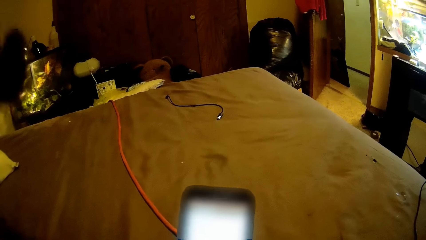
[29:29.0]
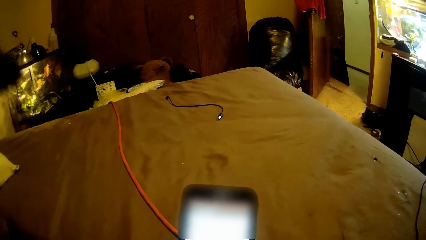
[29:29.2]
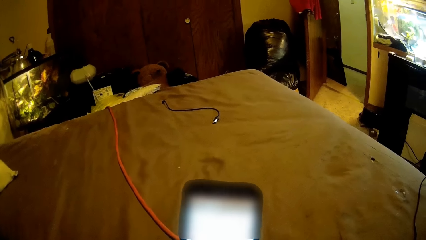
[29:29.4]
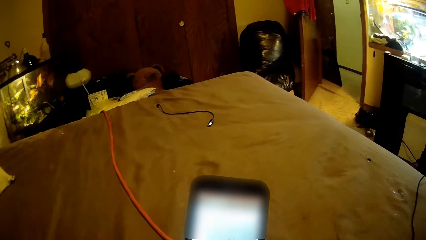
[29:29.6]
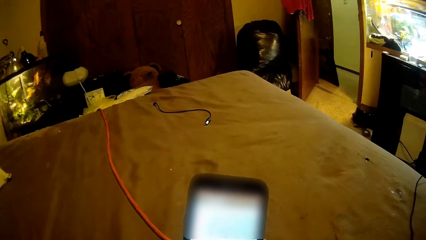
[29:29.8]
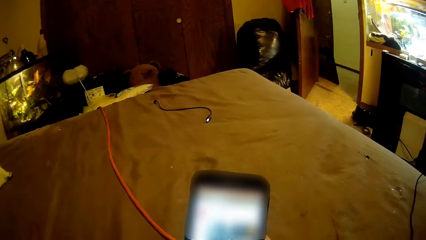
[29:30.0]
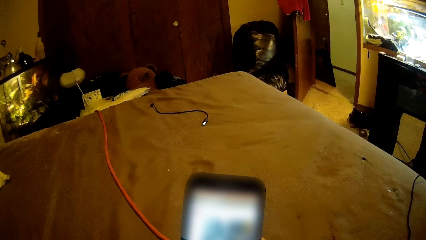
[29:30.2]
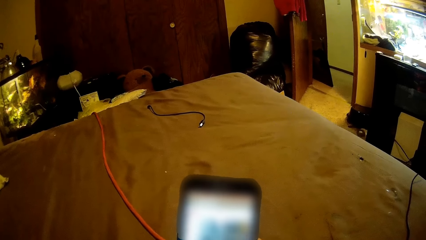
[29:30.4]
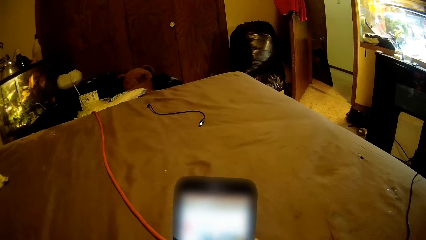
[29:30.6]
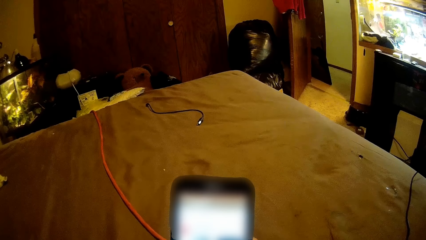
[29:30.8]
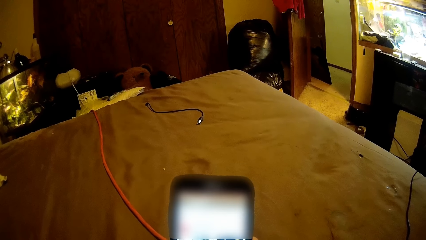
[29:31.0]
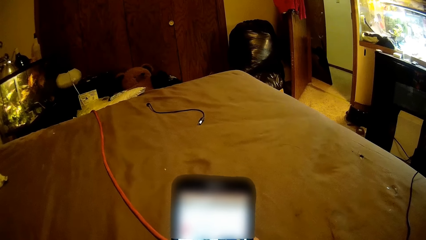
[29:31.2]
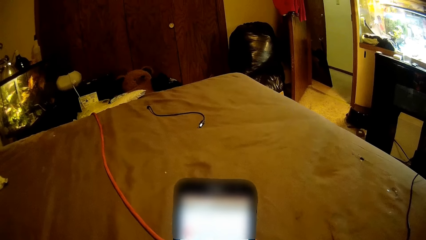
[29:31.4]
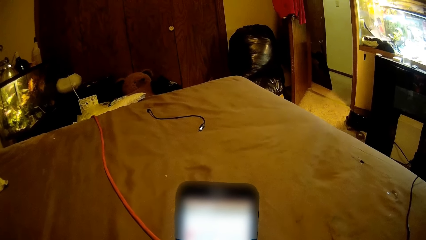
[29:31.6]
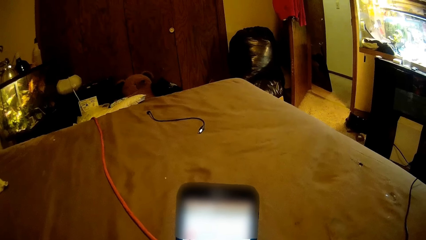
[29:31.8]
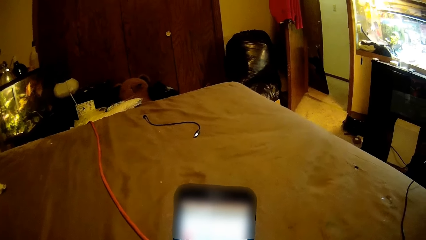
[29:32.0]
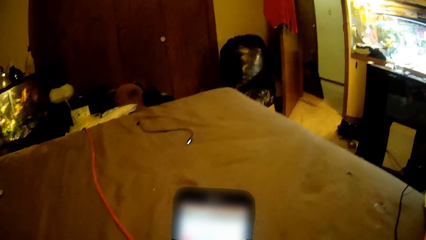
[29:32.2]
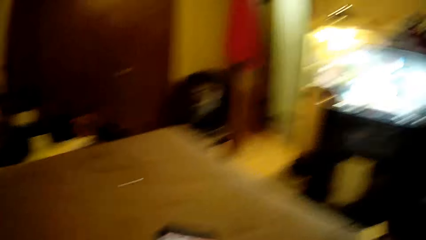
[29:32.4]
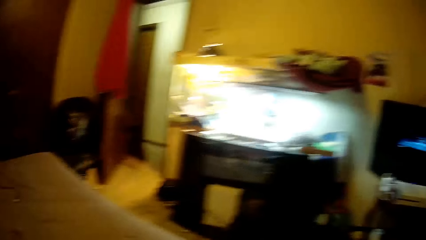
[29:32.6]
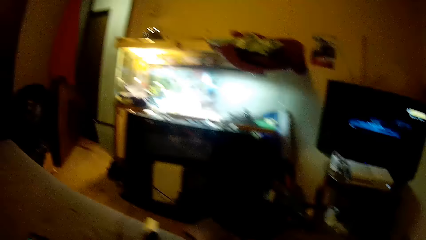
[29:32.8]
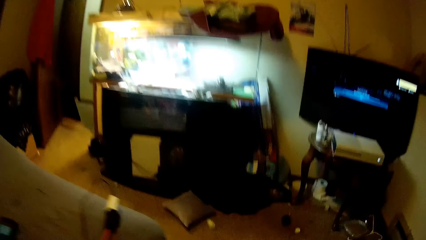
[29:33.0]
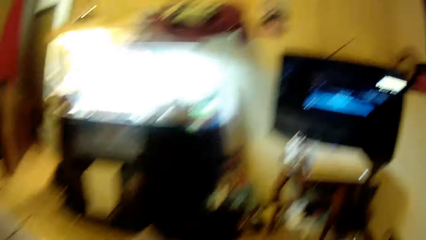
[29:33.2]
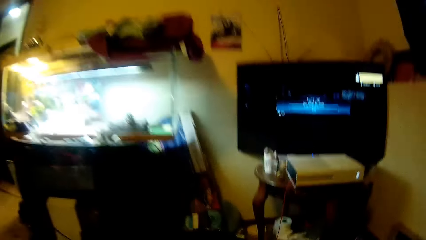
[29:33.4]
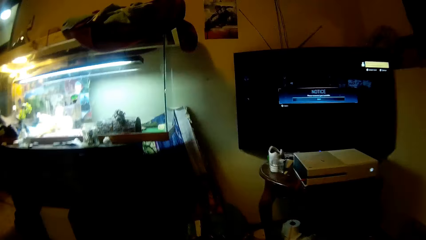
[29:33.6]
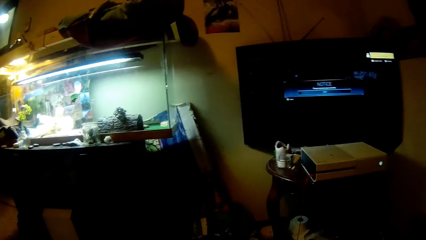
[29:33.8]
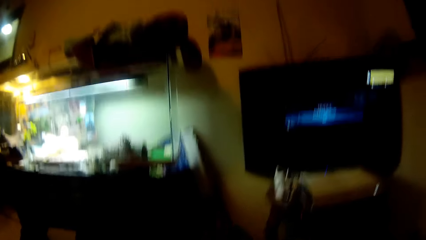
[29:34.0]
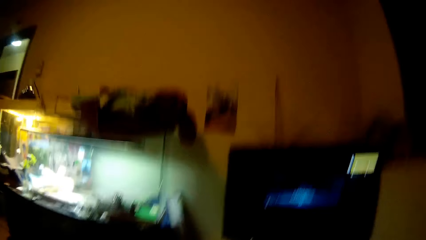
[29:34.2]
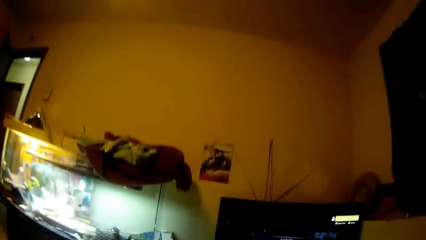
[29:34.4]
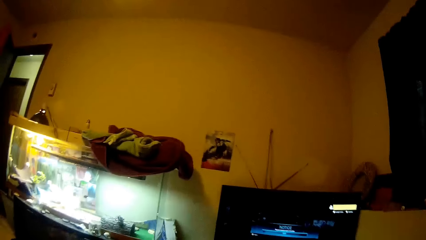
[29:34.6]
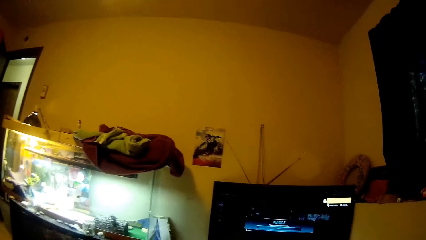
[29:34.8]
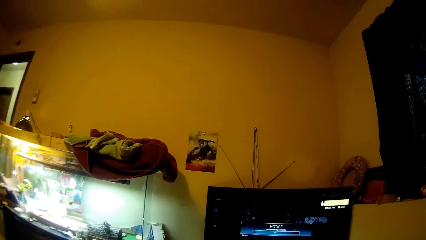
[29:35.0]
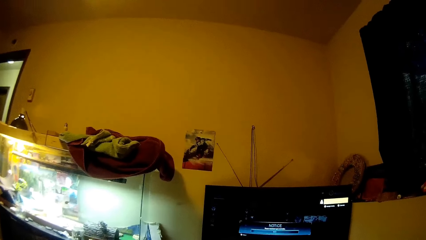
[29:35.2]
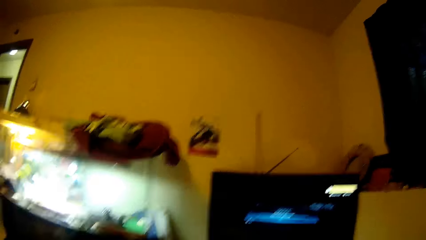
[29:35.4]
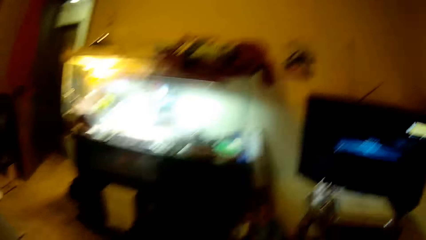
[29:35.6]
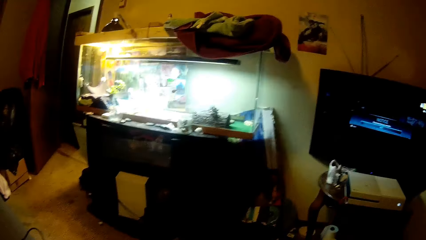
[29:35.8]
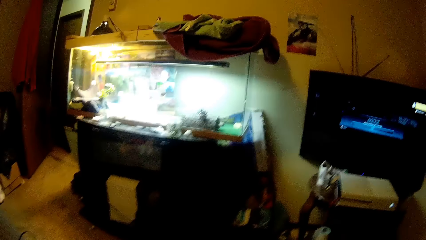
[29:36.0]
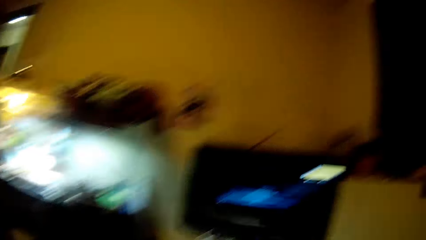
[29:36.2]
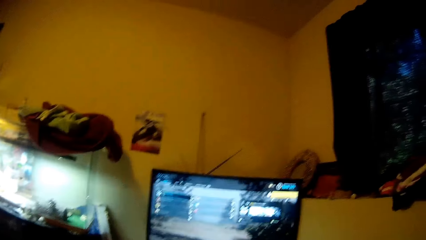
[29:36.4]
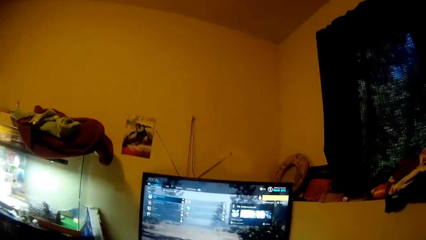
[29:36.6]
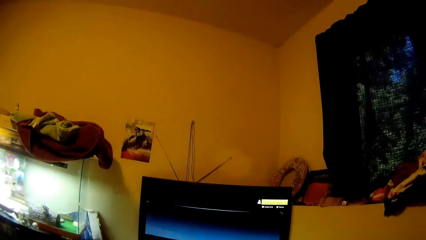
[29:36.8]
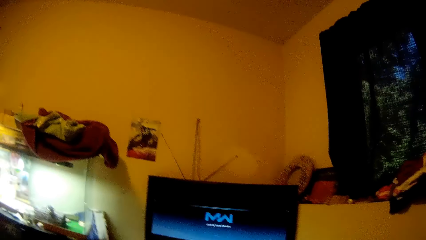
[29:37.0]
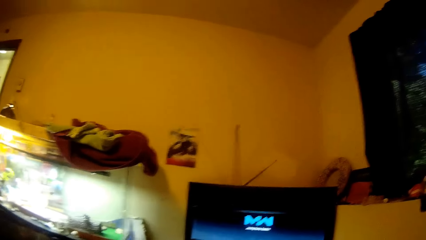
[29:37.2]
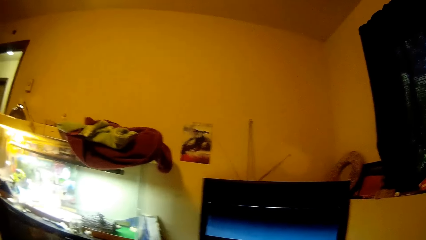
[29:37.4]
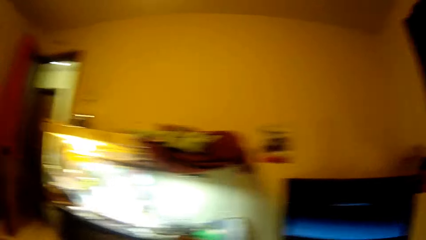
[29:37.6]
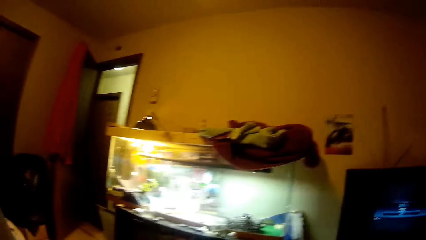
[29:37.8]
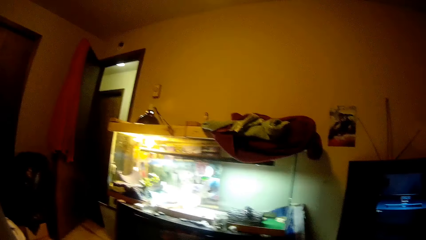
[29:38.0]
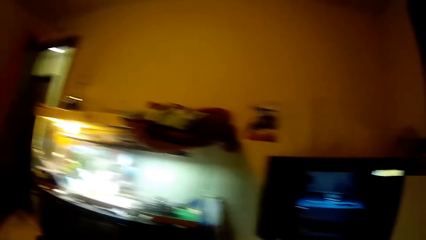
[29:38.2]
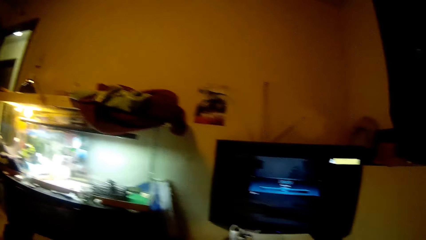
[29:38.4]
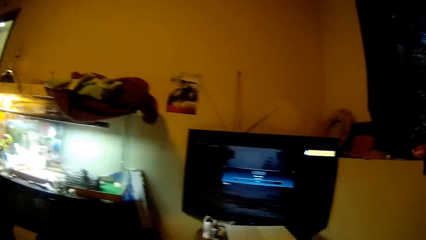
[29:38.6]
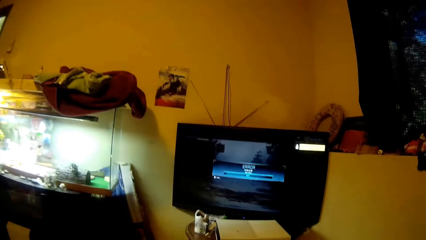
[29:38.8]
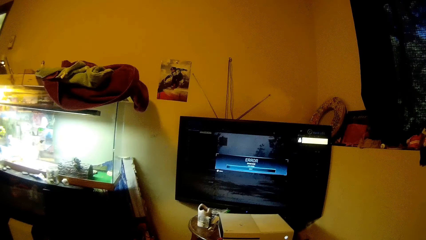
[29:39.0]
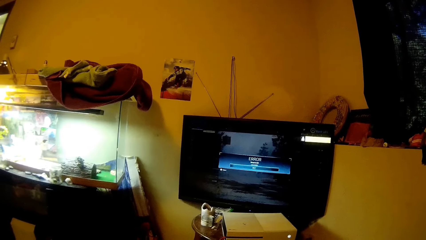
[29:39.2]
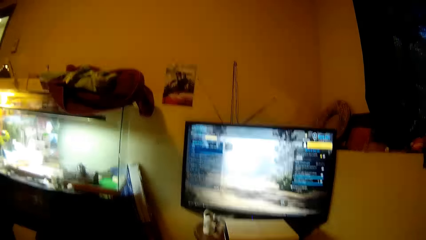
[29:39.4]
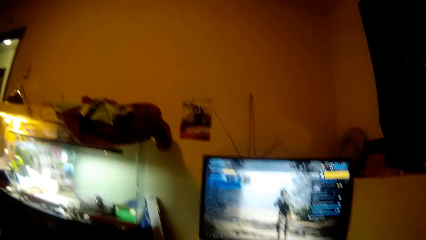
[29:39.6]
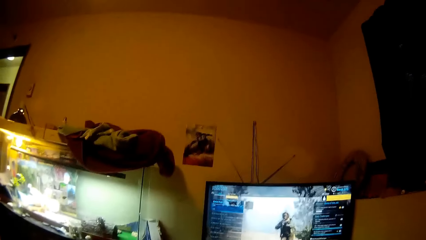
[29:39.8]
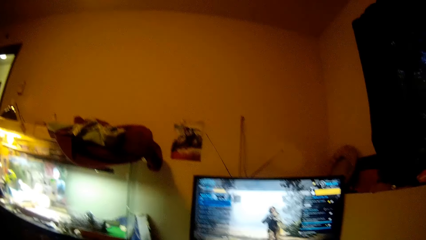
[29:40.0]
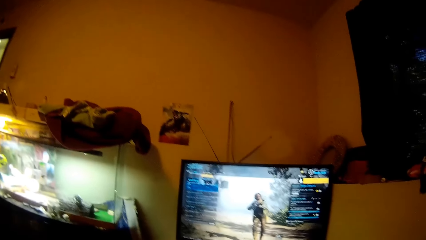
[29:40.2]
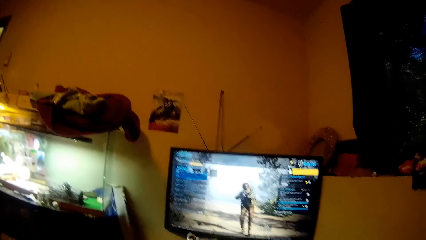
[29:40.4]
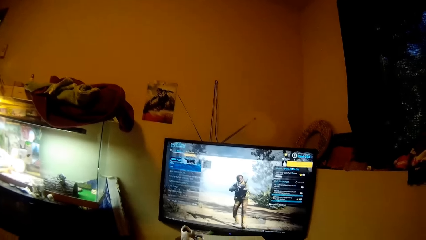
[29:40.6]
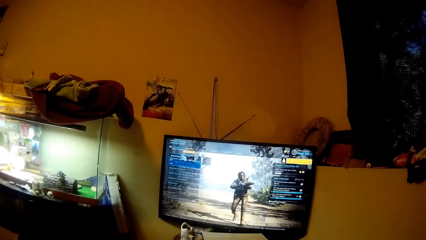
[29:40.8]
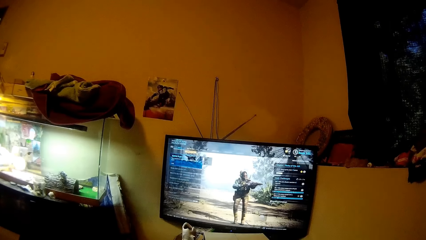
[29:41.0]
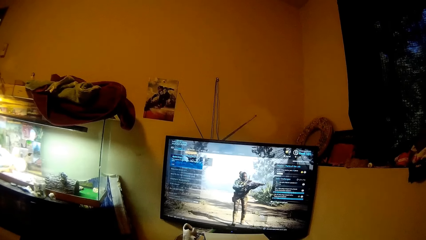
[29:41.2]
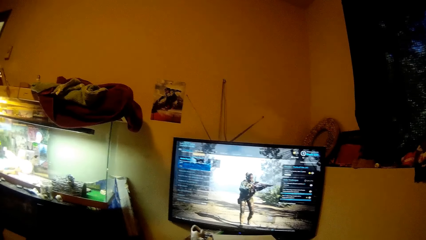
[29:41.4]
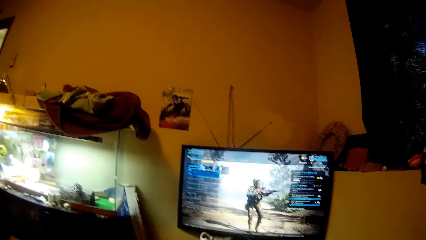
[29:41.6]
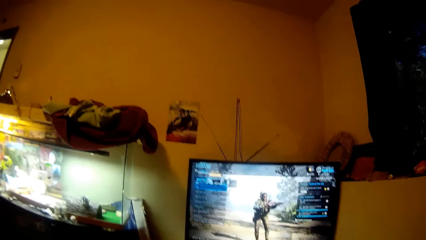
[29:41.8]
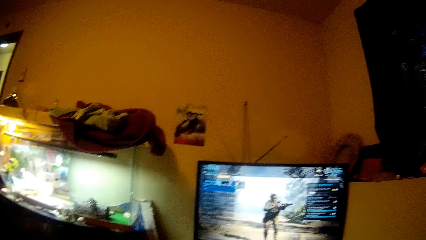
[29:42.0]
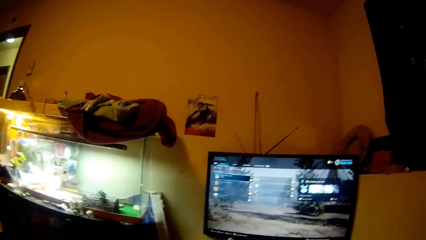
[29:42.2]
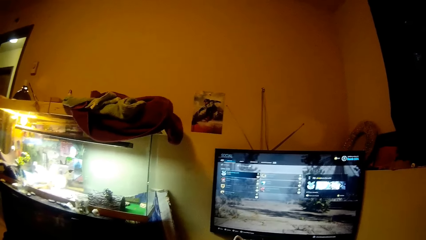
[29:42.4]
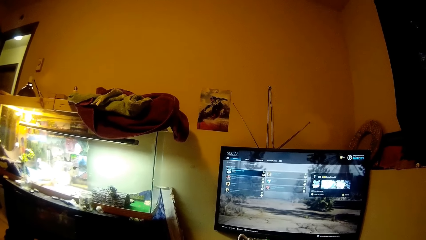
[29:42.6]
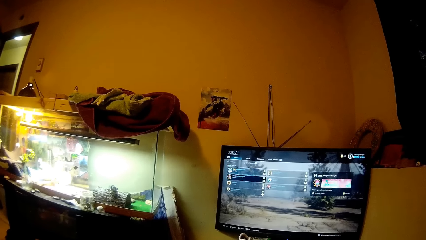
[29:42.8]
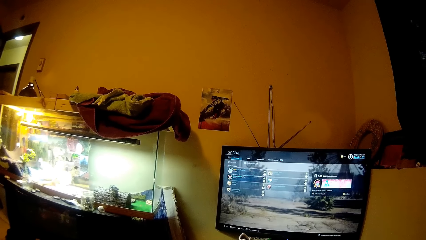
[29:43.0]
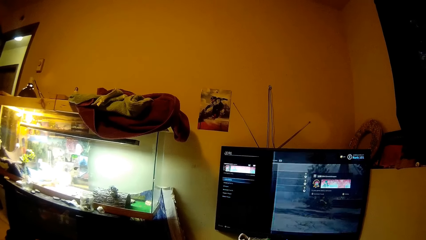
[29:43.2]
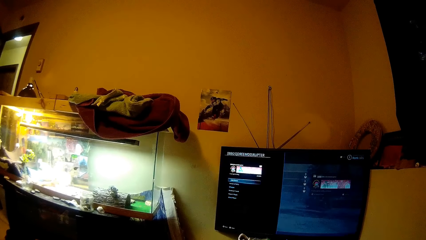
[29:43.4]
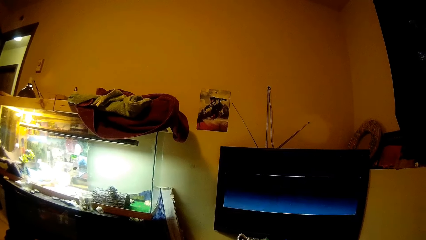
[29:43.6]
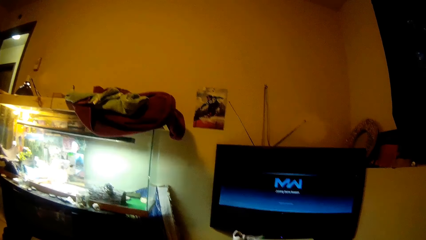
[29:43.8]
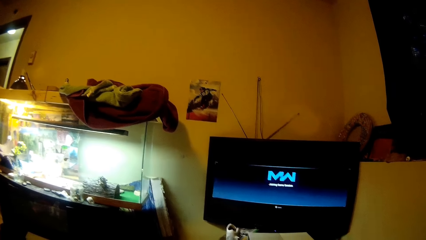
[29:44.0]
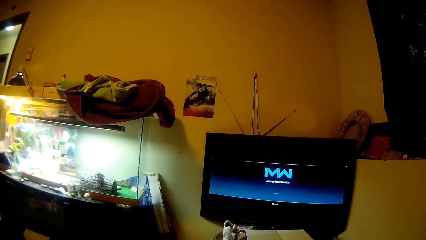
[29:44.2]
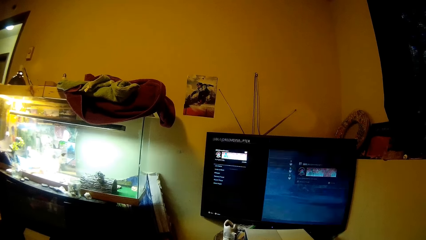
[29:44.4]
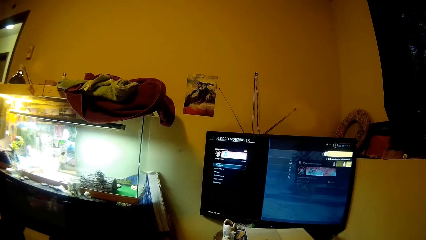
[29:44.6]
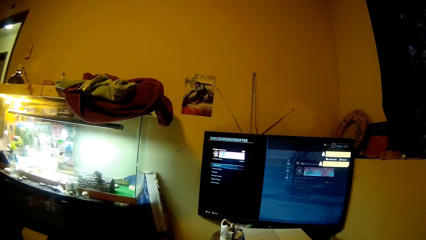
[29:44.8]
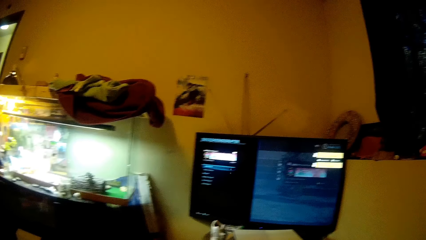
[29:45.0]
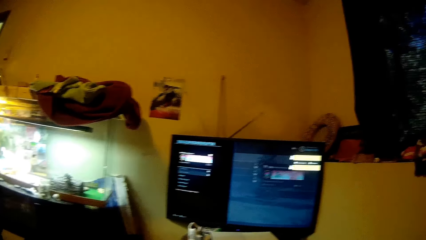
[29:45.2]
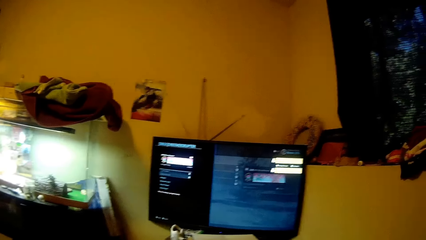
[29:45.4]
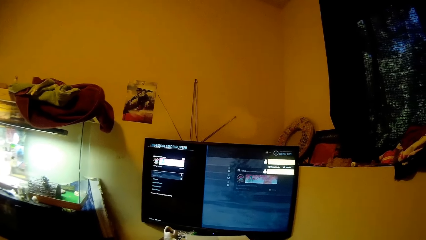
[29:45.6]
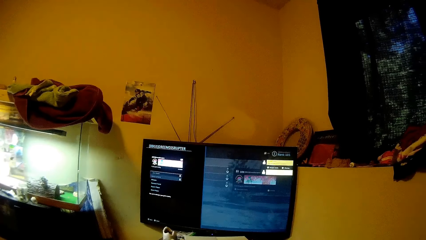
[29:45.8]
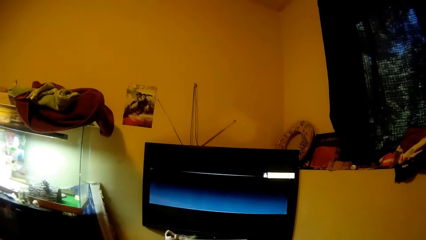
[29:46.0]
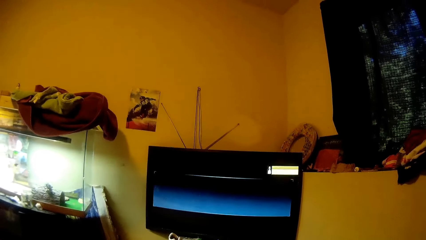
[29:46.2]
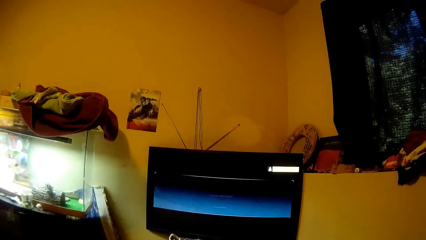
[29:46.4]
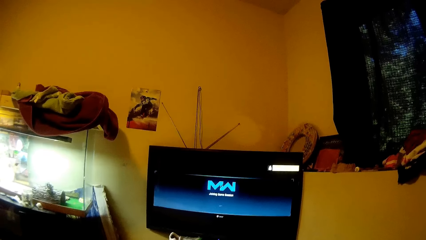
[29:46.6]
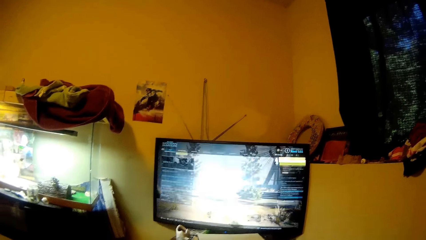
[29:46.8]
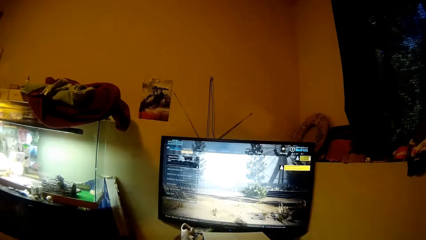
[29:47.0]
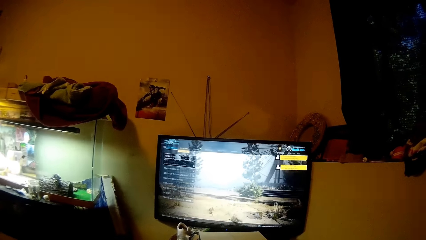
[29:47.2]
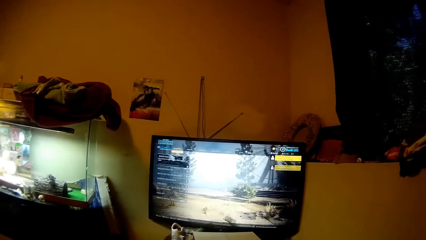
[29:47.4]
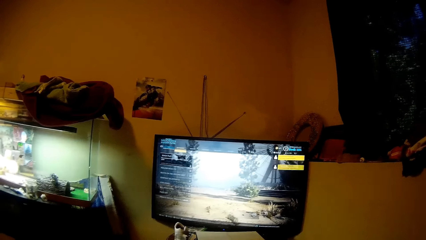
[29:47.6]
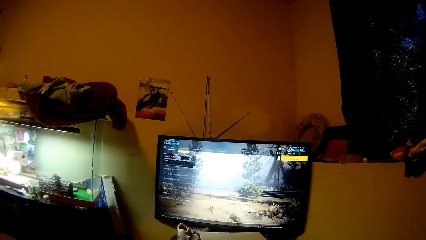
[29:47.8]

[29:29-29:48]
The camera wearer looks around a room. She drops the phone on the bed with her right hand. She plays video games on the bed with both hands. She looks at a television in the room. She operates the television with a hand.
